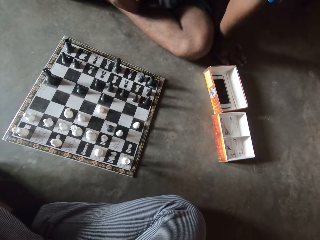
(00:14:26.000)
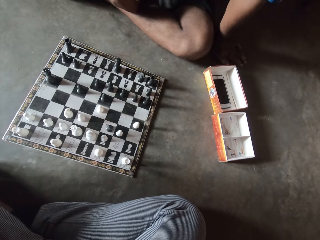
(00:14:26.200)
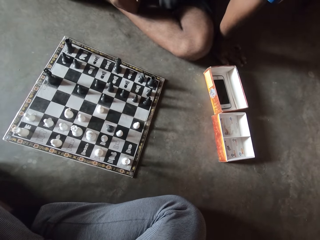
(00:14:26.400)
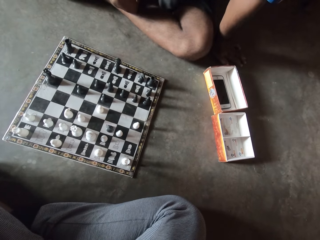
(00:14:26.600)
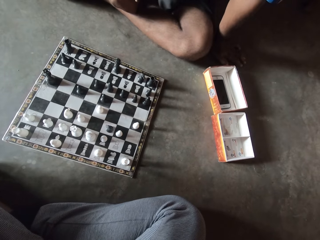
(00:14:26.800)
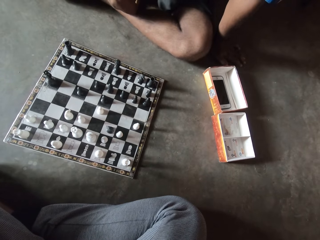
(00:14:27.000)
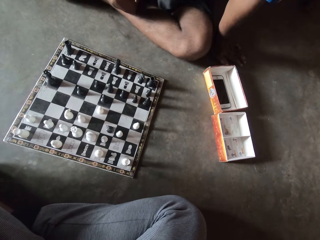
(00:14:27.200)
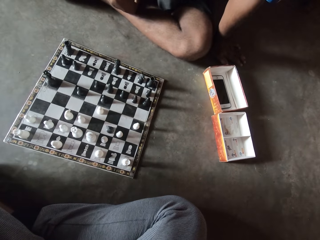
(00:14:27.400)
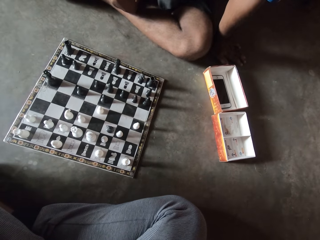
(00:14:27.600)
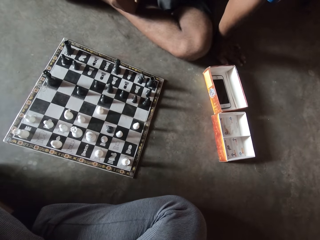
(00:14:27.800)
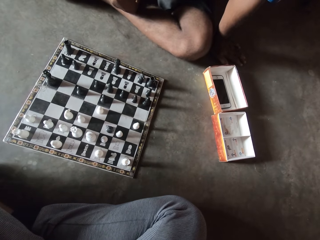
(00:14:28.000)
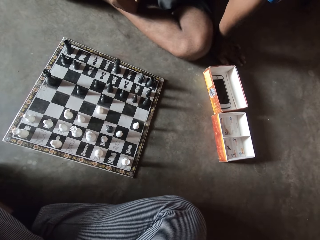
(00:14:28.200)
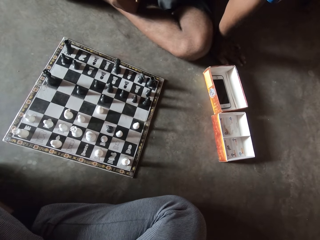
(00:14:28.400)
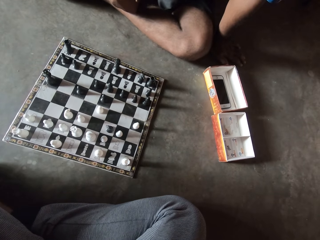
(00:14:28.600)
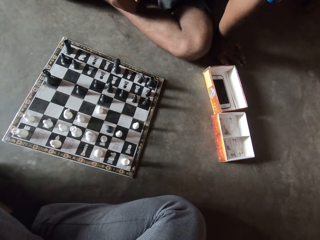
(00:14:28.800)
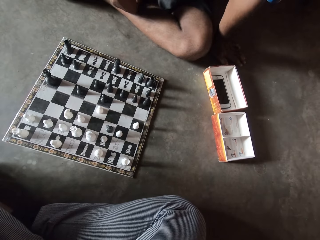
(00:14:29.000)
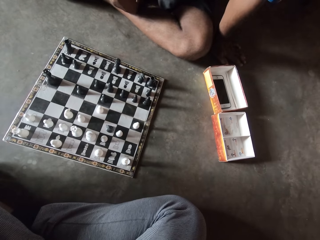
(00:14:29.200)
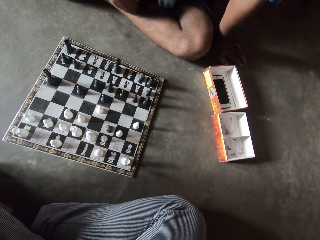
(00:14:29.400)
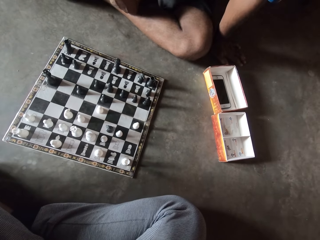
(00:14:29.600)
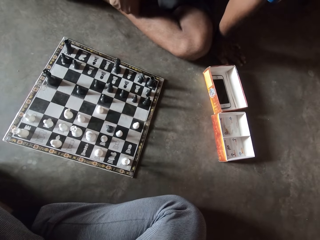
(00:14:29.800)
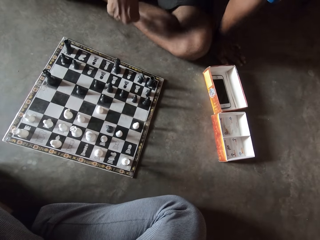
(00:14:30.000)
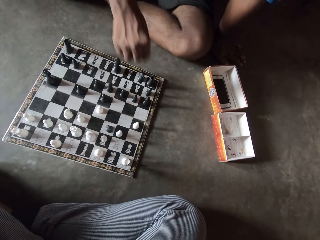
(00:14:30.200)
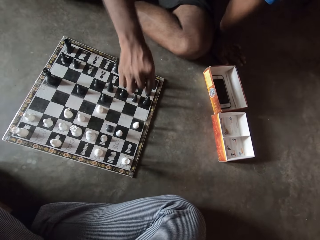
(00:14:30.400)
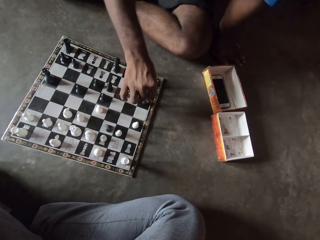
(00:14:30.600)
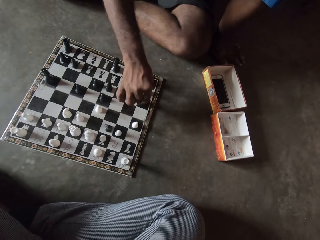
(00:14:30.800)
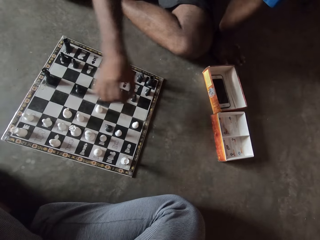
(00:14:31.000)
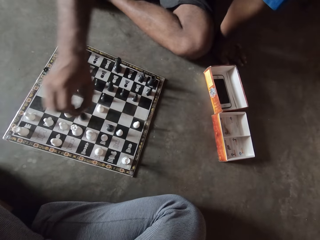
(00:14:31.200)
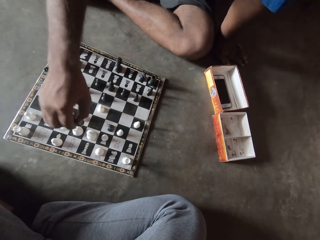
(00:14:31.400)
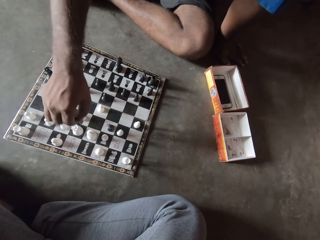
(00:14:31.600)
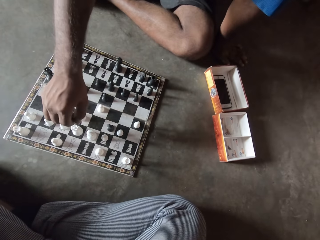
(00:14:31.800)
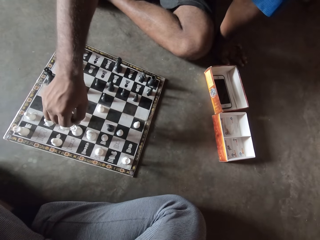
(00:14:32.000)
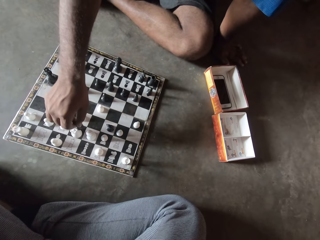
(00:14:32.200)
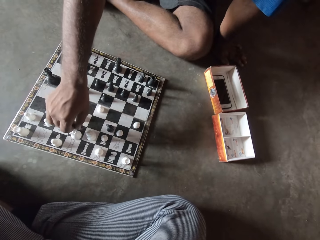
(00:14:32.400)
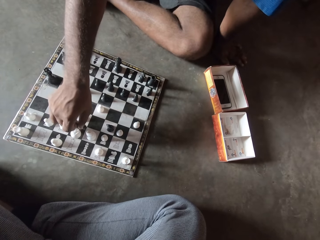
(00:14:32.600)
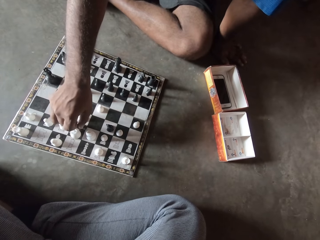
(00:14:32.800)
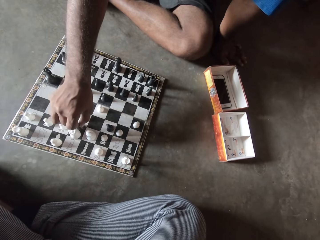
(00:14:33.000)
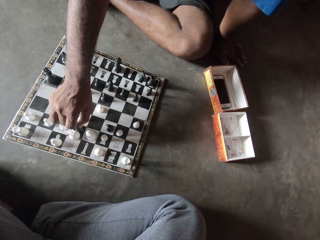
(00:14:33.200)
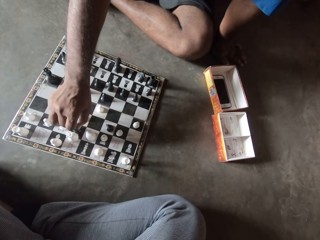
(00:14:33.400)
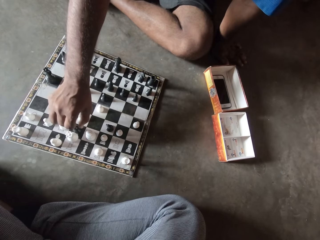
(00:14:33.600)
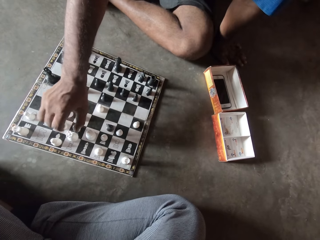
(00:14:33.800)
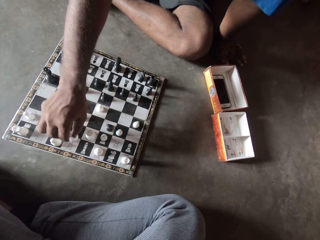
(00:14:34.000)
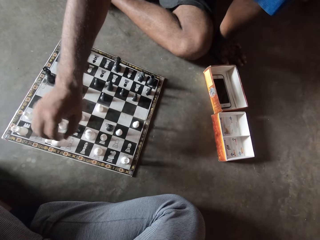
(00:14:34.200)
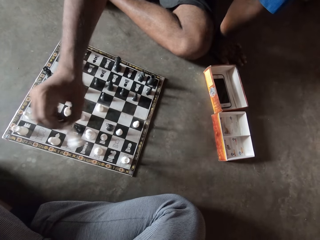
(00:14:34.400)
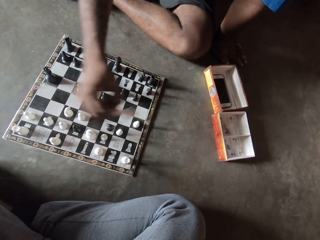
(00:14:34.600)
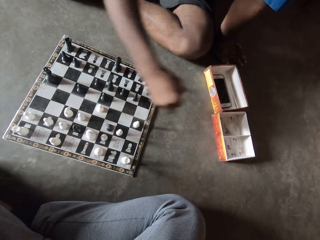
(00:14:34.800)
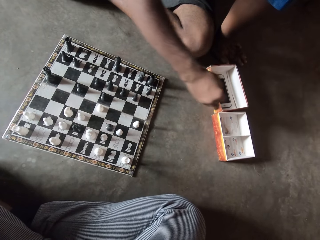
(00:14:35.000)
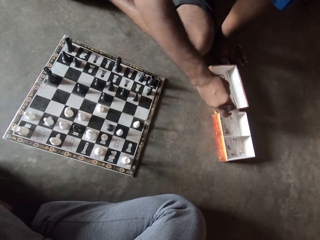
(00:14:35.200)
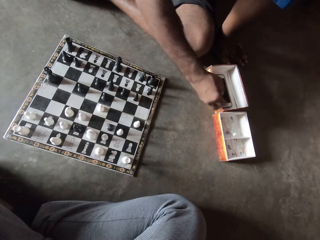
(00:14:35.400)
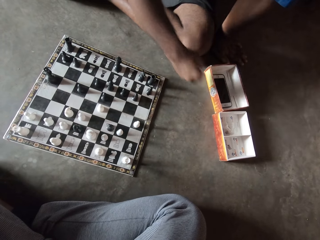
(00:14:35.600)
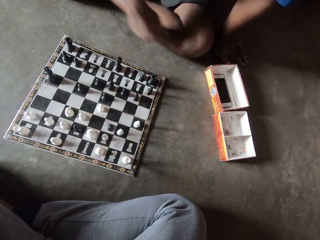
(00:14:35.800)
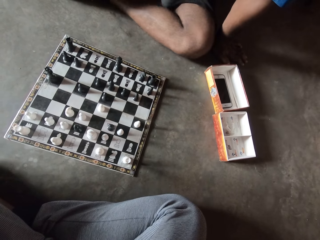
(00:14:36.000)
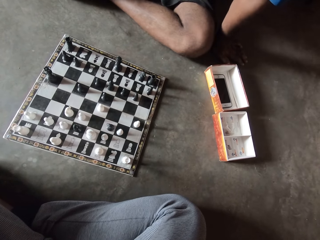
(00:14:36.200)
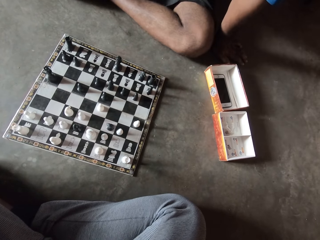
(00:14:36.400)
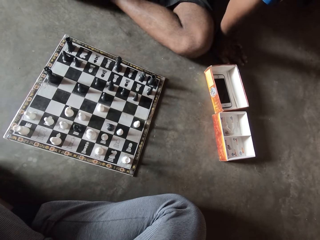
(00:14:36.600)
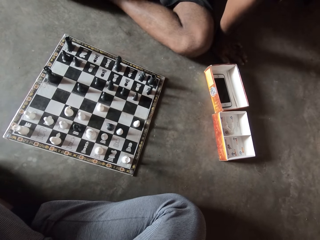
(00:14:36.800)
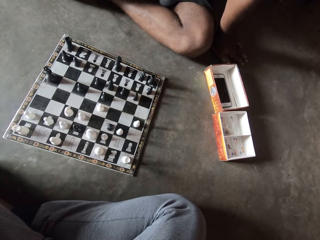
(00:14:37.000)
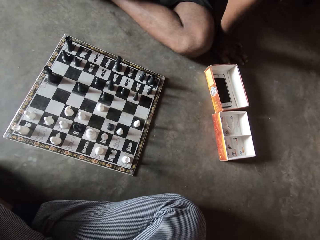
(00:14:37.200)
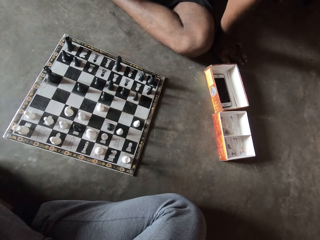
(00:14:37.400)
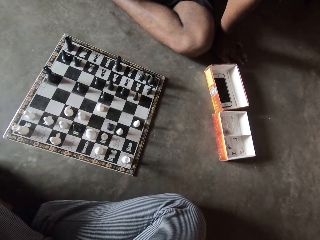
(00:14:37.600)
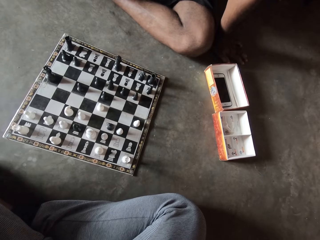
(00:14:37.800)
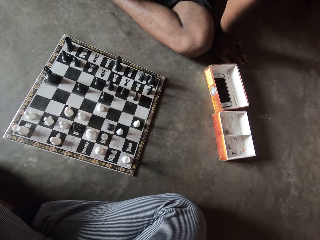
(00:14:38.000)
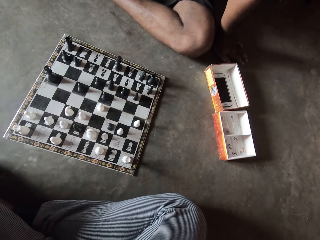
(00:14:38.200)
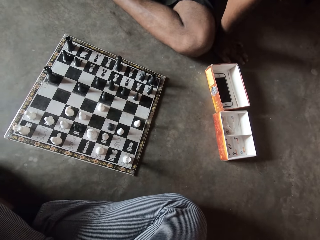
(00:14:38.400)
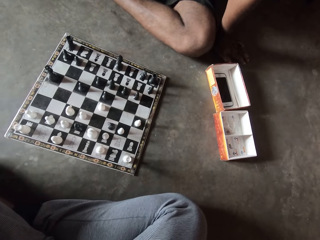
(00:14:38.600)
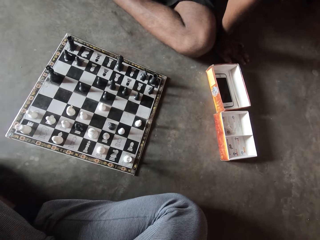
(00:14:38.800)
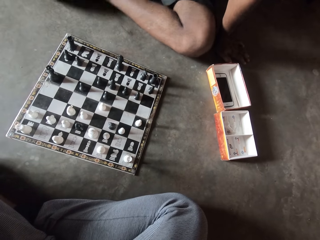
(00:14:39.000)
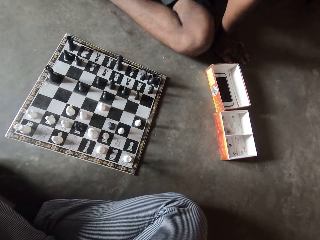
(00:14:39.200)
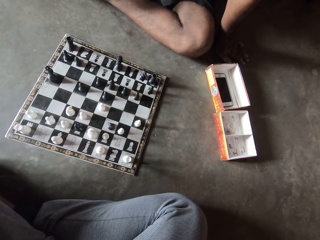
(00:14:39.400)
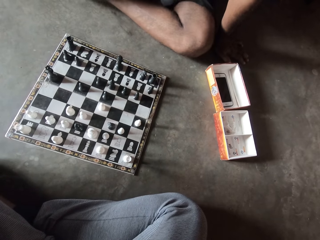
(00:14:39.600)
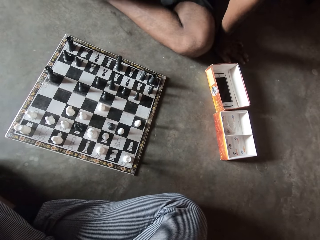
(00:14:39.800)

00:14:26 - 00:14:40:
A man makes a move on the chess board with his right hand. The man picks up a chess piece with his right hand and drops the chess piece in a carton on the floor with his right hand.

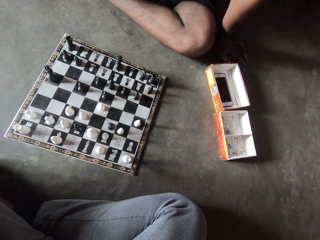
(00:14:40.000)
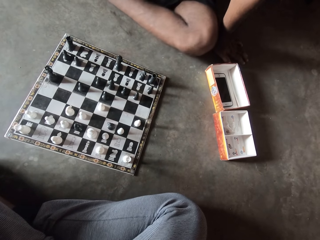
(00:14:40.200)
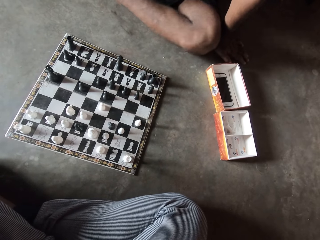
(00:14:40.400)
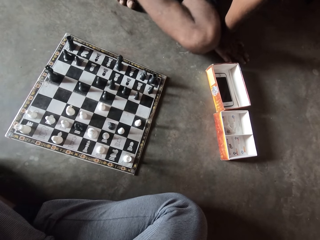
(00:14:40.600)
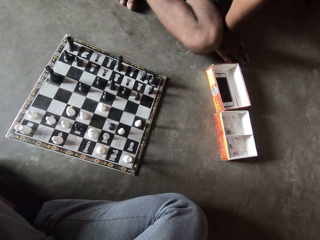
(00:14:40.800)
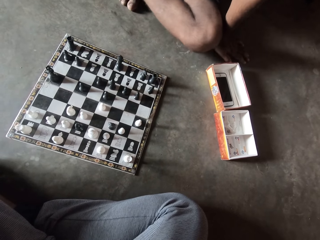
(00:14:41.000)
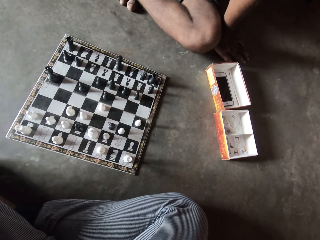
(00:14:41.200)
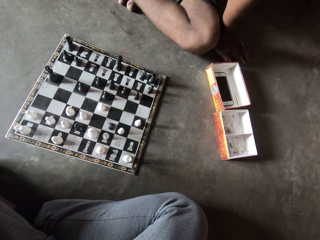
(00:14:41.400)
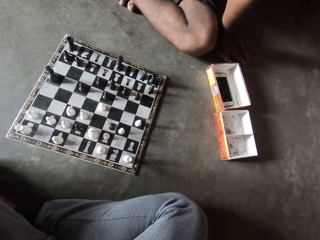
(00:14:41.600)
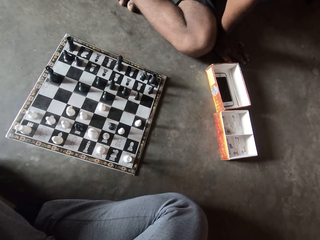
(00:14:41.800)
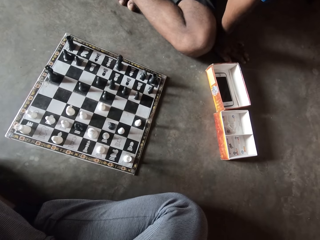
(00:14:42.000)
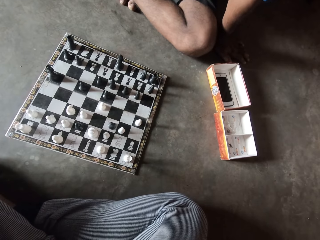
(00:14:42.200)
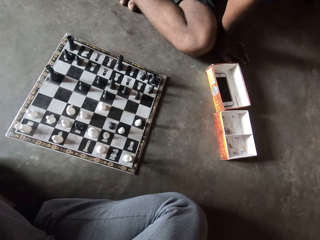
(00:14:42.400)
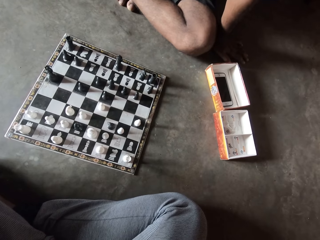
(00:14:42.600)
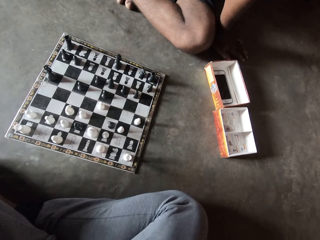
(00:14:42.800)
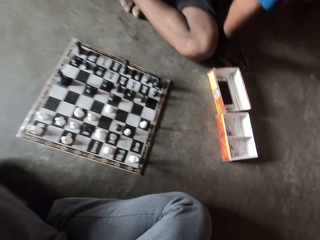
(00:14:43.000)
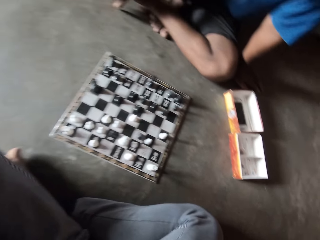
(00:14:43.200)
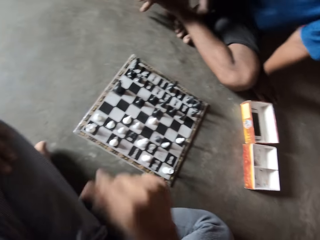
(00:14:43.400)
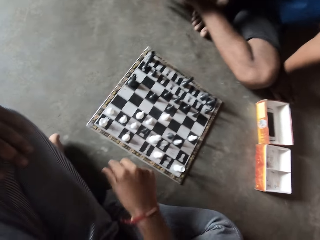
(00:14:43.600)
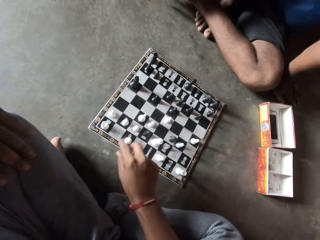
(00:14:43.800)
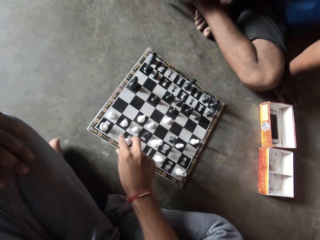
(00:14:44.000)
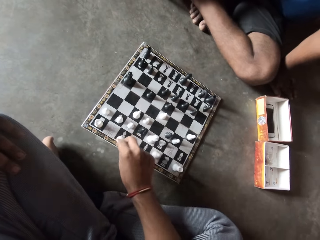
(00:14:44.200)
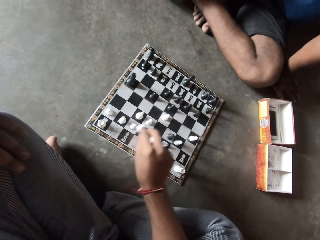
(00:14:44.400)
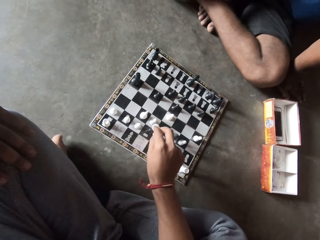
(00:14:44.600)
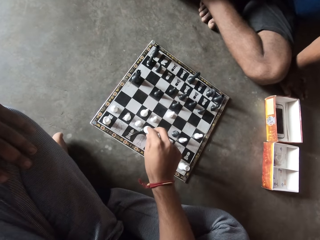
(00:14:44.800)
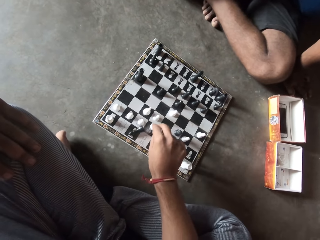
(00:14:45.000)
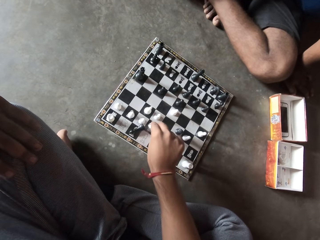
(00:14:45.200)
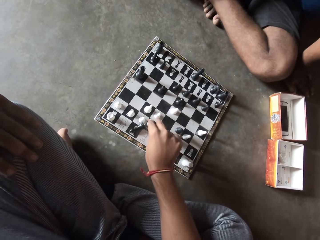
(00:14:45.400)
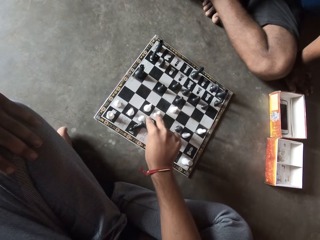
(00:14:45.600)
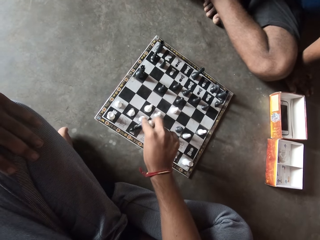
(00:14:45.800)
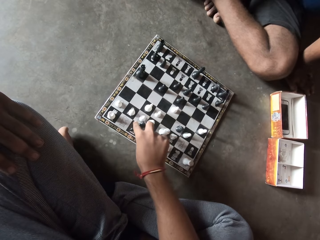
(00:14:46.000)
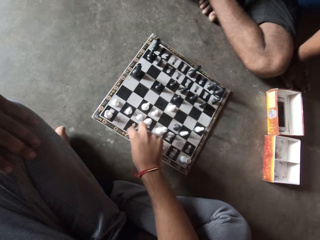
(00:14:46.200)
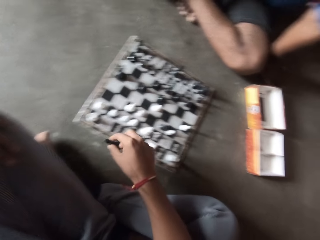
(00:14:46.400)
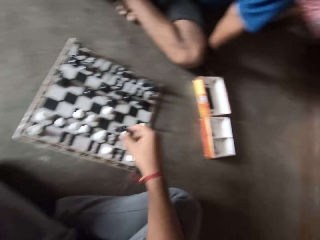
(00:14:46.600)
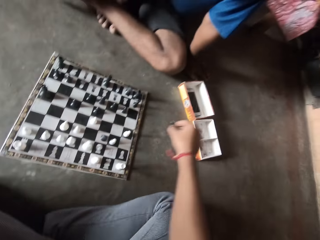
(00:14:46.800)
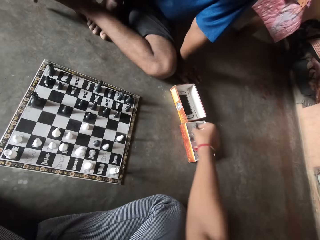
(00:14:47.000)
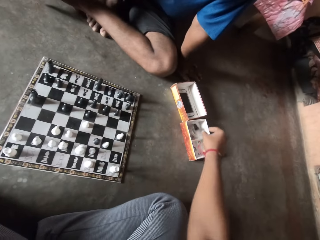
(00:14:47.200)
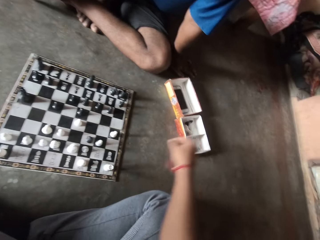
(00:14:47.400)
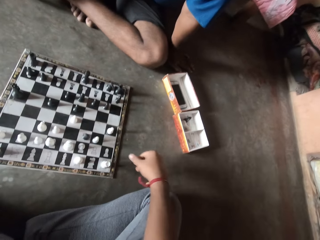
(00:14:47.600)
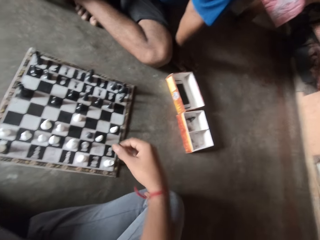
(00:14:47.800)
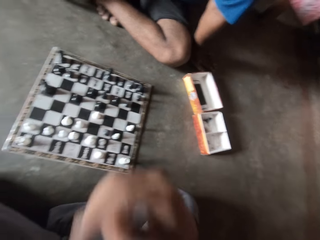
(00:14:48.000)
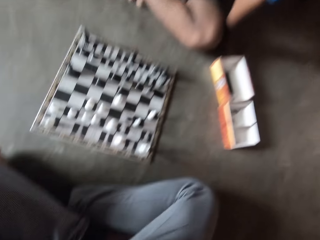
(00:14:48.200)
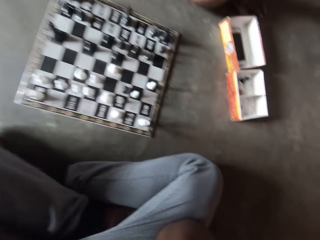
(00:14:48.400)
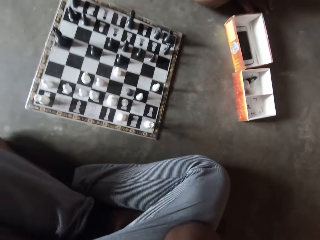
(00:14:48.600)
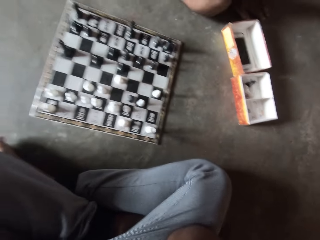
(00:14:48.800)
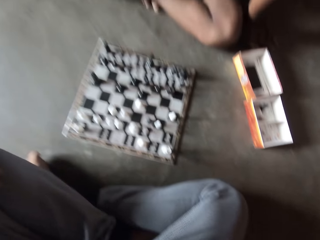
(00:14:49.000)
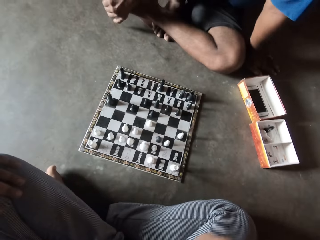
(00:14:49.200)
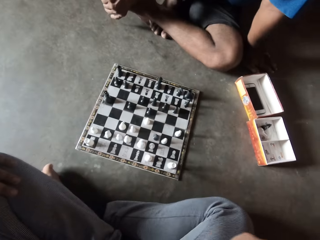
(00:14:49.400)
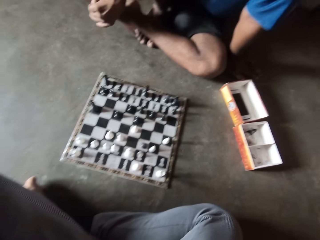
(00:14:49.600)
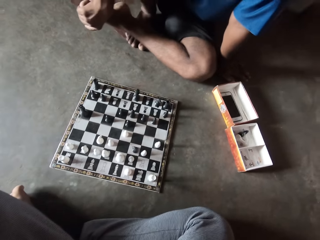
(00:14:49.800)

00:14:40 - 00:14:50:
The camera wearer makes a move on the chess board with his right hand. He hits a chess piece with a chess piece. He picks up a chess piece with his right hand and drops the chess piece in a carton on the floor with his right hand.
